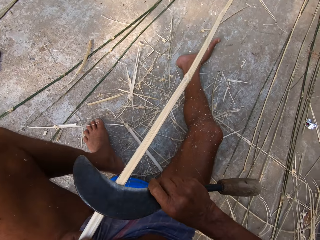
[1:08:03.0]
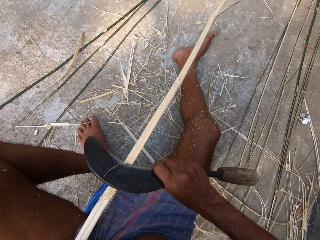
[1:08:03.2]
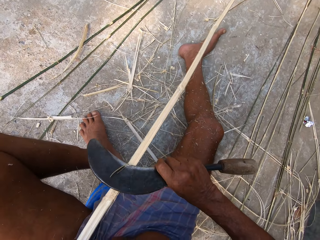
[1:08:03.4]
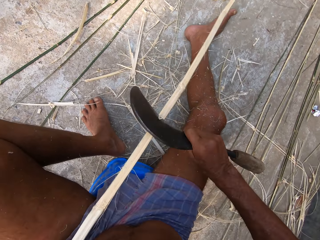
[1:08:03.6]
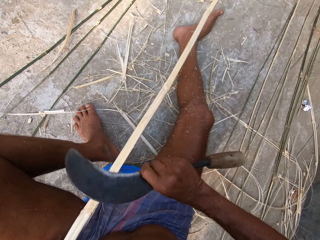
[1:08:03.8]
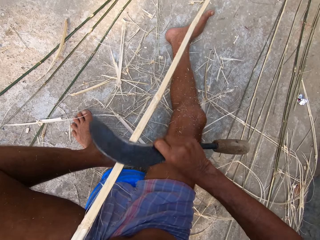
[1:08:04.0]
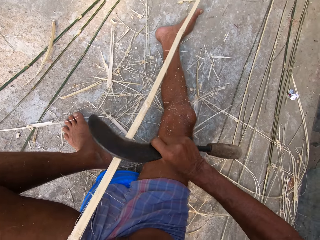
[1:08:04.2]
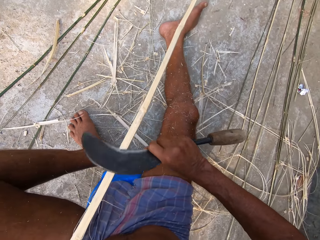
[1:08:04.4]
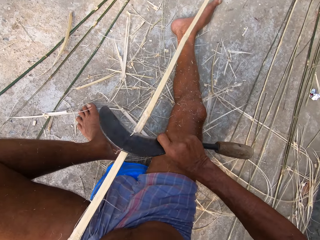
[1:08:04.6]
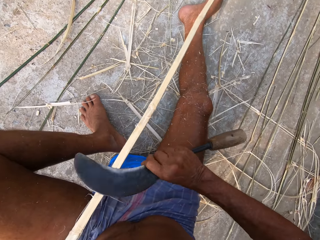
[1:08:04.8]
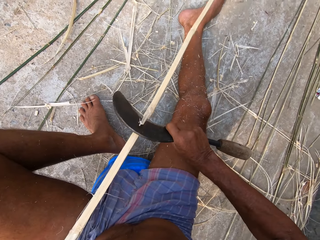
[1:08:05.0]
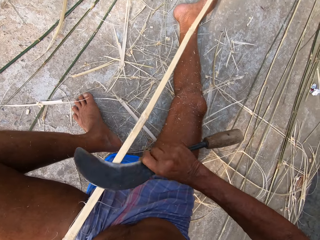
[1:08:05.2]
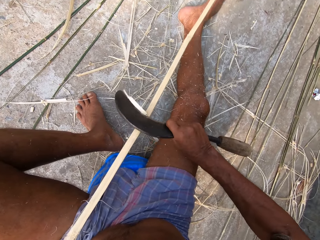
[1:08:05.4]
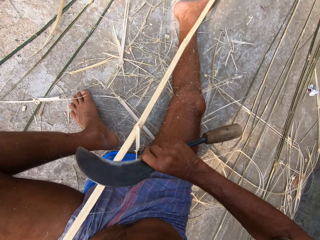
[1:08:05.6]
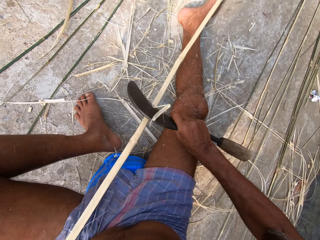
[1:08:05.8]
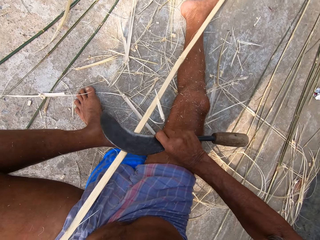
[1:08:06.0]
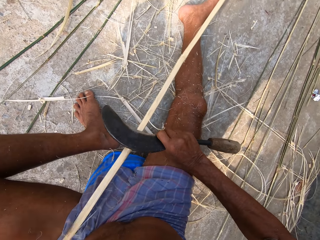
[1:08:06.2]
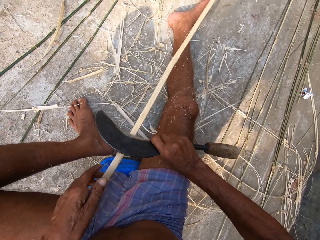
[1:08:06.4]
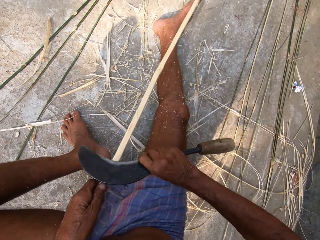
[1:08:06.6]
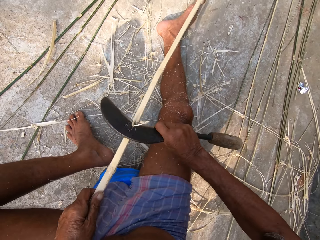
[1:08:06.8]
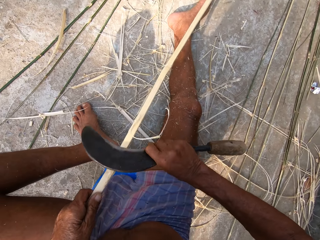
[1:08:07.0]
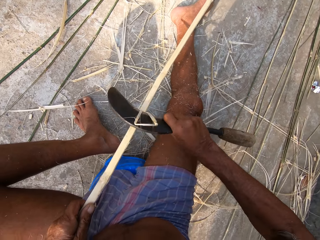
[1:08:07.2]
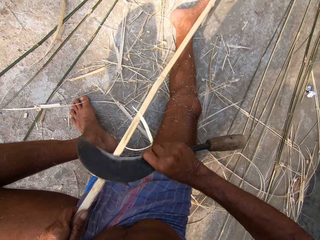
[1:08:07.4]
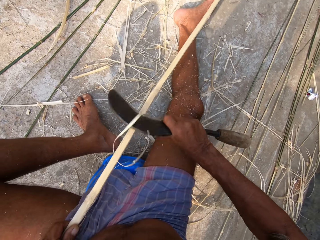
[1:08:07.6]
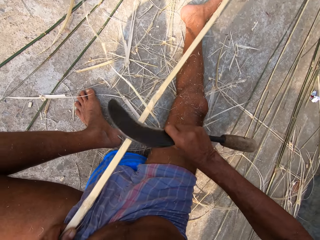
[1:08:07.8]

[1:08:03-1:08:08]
The camera wearer slices the bamboo strip in his left hand with the sickle in his right hand. He sharpens the stem.

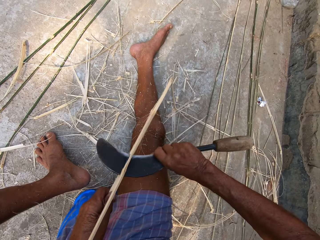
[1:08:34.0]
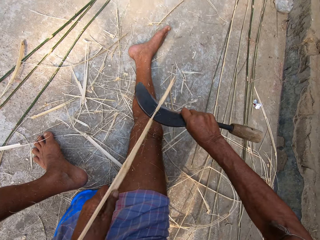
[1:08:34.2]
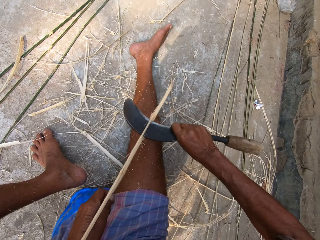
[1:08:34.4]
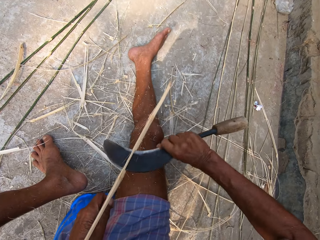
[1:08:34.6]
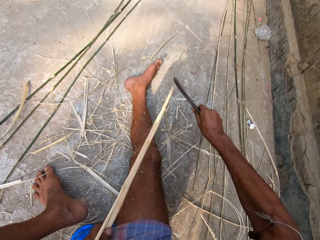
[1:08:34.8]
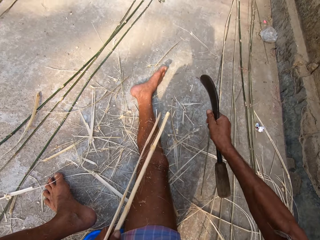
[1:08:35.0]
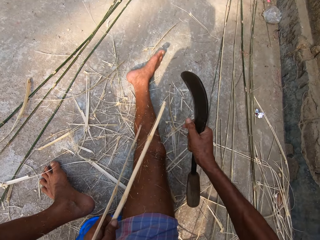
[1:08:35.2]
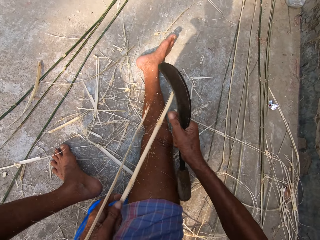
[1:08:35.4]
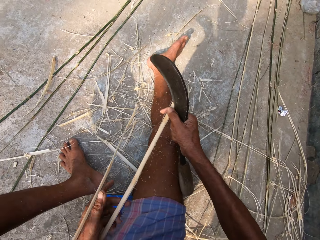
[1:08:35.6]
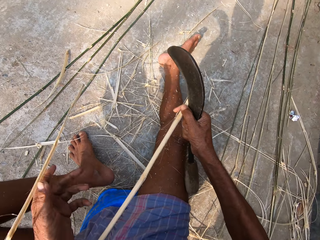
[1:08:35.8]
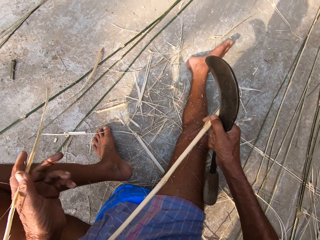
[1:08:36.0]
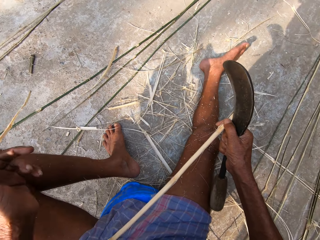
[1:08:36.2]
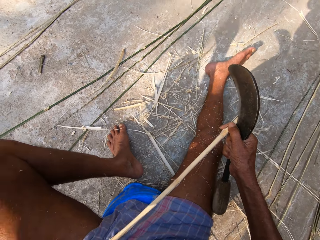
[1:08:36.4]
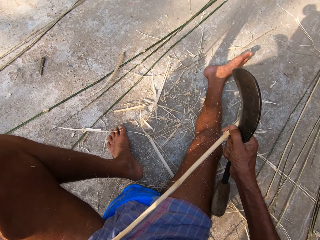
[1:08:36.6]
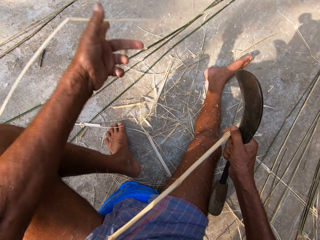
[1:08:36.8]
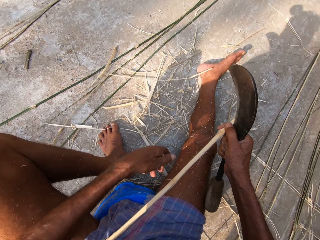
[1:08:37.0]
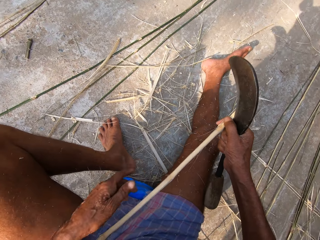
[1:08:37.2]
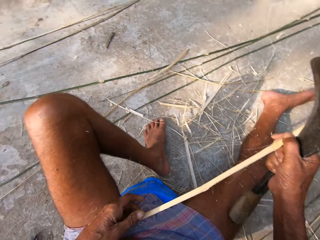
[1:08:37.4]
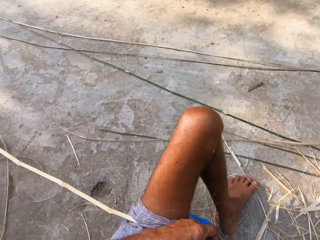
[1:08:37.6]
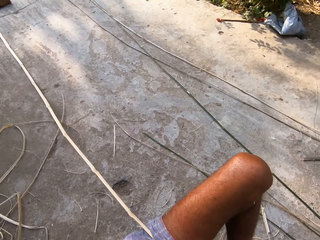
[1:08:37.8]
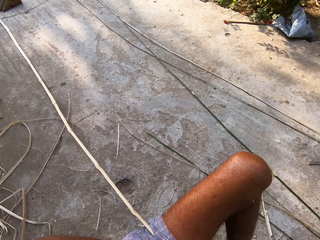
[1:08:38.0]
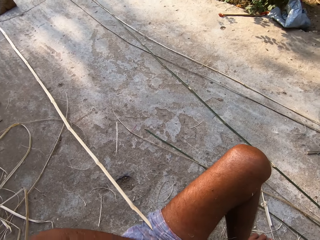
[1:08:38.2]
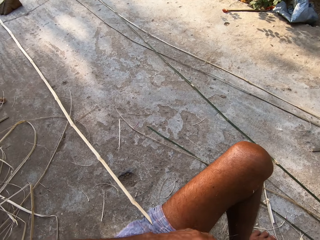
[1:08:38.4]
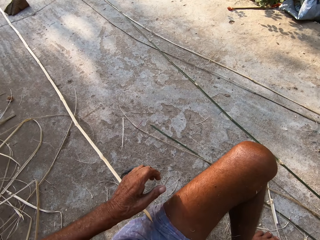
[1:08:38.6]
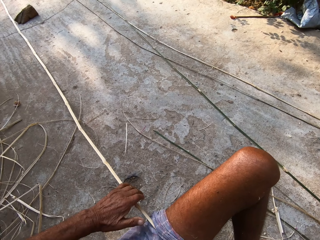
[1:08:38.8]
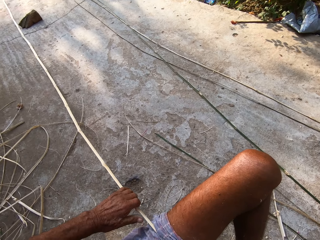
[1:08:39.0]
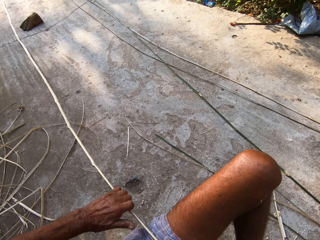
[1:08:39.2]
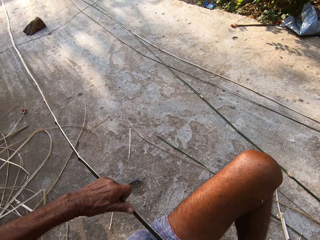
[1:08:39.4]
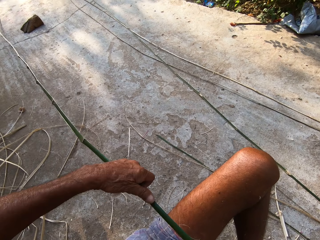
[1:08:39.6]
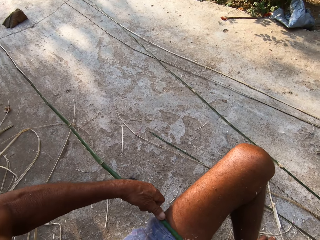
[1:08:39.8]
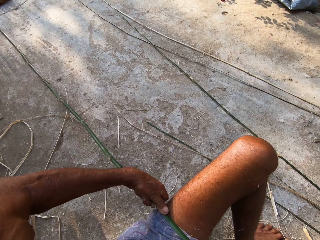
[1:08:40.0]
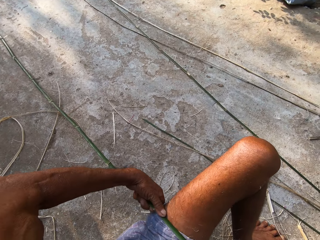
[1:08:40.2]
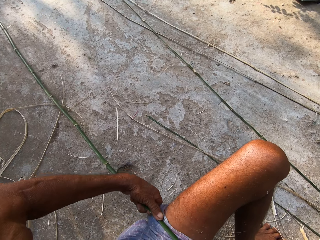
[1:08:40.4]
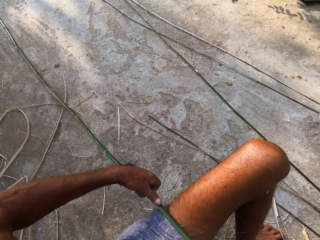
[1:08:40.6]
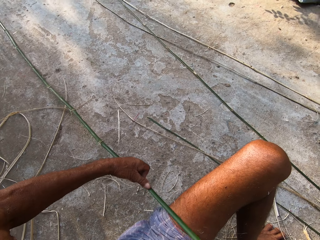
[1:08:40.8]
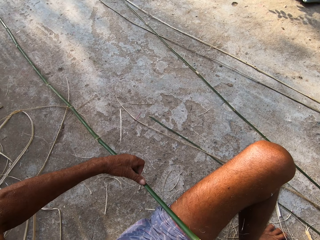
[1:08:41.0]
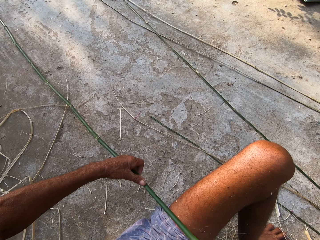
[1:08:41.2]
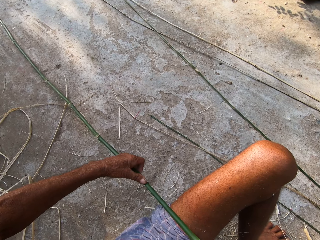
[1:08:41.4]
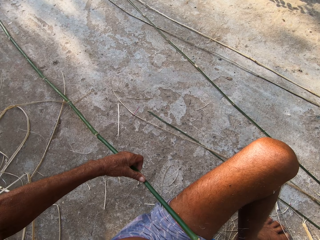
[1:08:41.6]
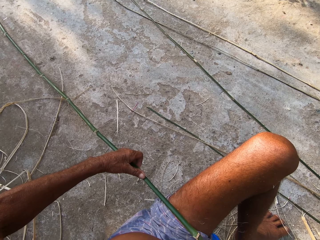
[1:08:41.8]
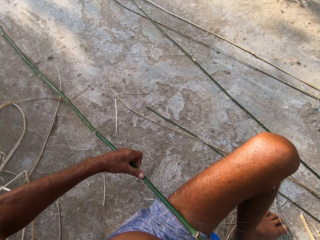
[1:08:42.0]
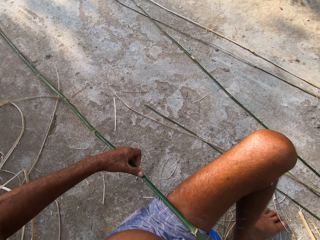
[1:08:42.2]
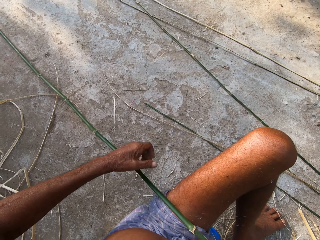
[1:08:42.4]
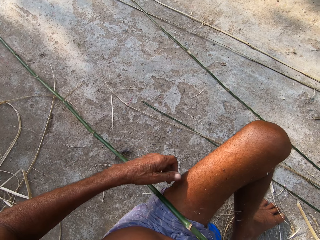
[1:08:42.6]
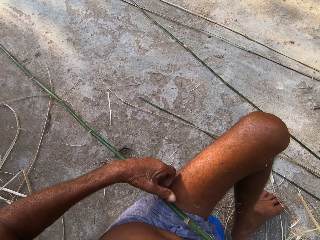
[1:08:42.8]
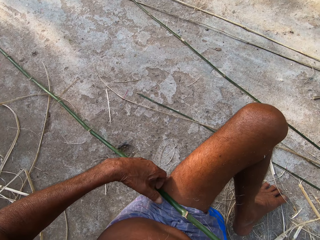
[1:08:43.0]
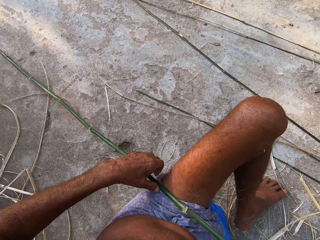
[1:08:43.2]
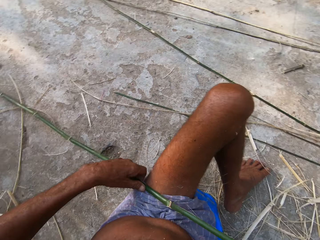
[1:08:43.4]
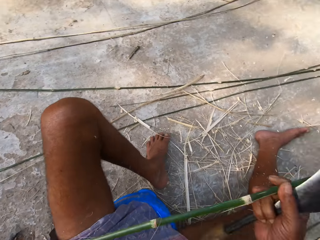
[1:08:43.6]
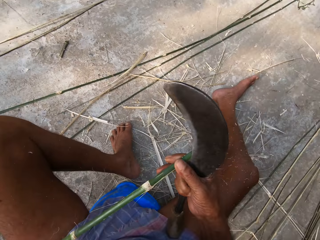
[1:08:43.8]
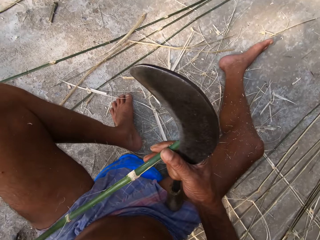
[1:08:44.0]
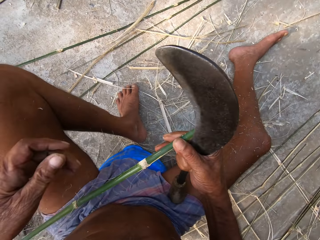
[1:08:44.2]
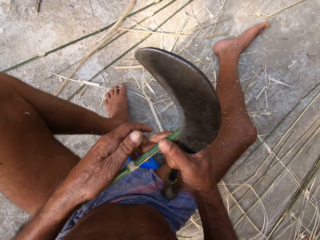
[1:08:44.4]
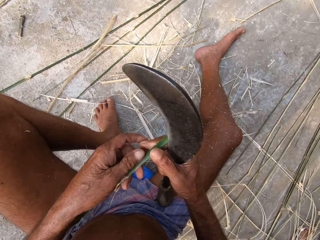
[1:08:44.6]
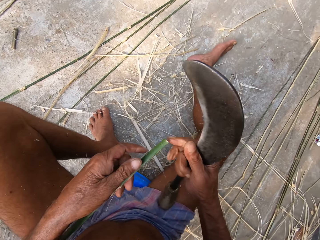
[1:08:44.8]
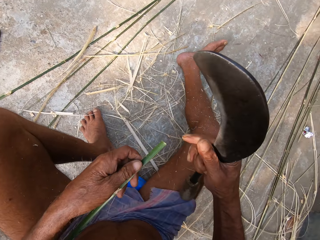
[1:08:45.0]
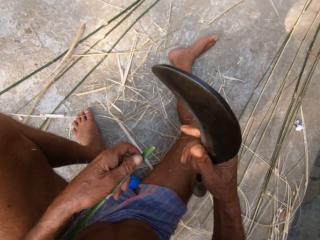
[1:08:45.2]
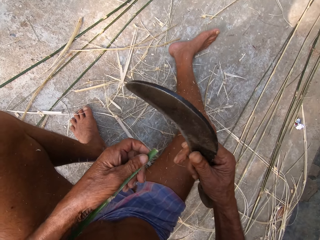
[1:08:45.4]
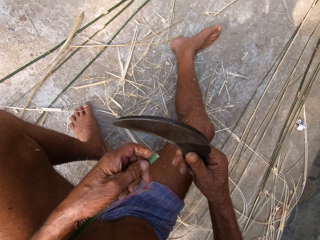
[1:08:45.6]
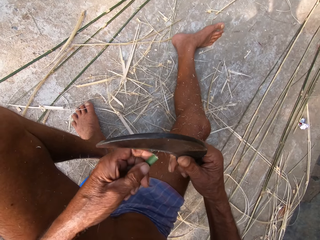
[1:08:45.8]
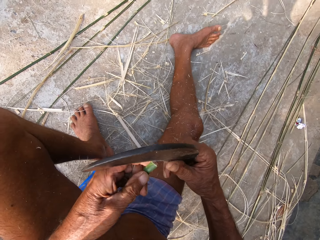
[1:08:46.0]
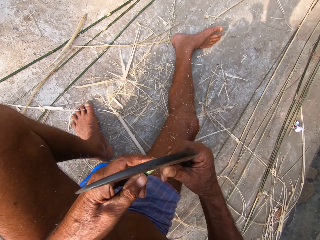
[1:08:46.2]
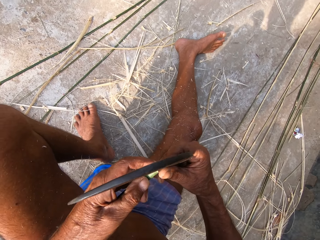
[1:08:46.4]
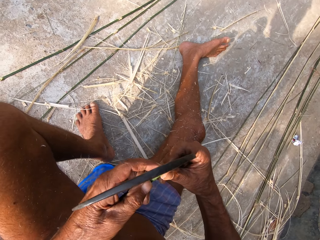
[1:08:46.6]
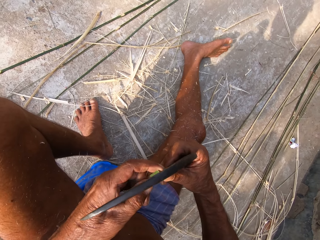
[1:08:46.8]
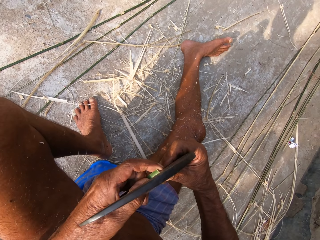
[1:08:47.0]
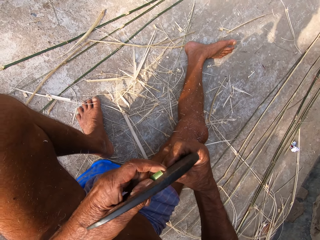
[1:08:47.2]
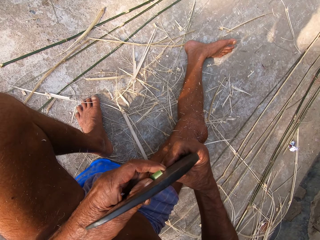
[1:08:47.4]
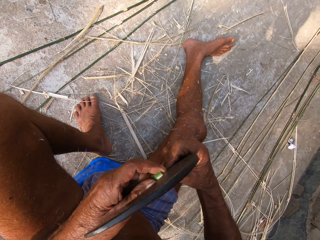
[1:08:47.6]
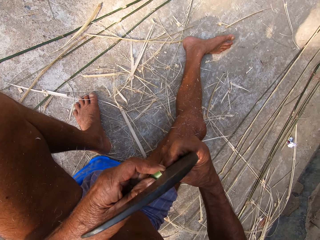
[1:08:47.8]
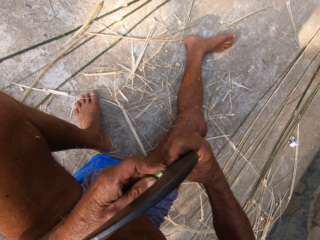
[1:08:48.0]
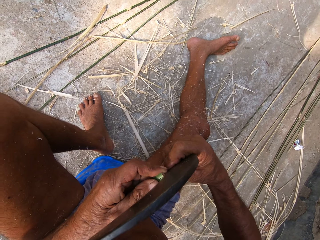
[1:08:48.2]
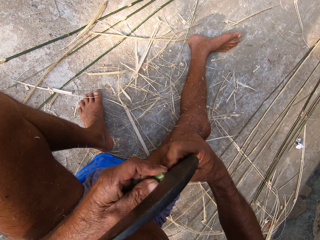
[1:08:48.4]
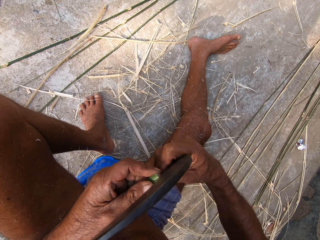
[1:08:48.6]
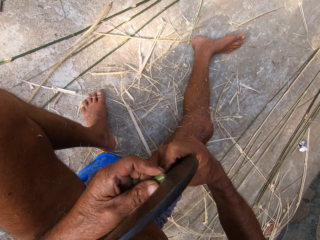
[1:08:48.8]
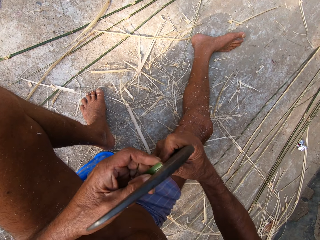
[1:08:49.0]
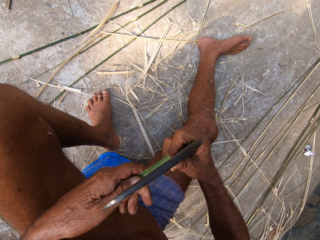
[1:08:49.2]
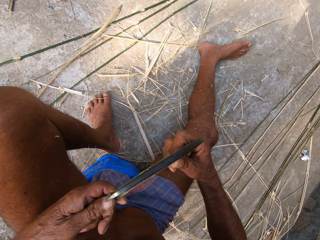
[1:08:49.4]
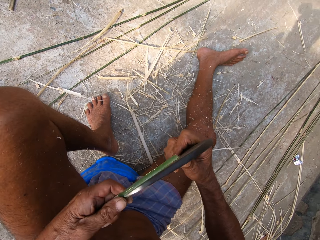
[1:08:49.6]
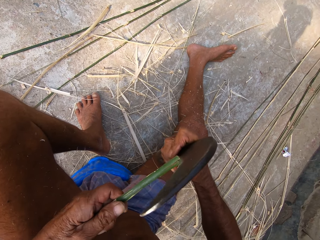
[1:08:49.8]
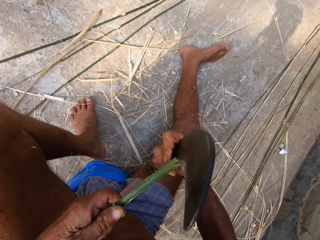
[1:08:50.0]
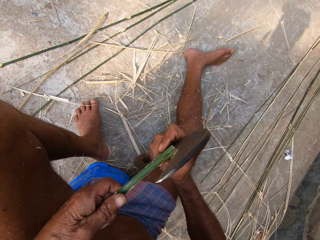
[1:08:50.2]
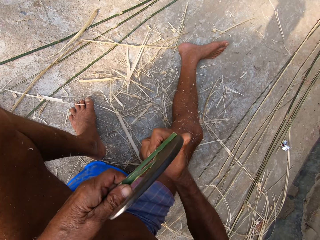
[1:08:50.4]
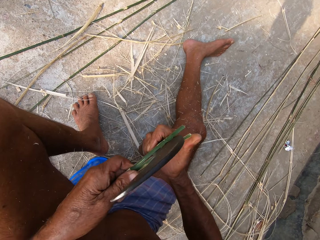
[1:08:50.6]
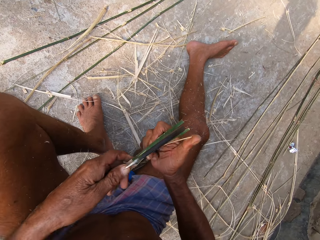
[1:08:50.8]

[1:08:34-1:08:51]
The camera wearer holds the bamboo strip in his left hand with his right hand. He throws the piece of stem. He drops the bamboo strip in his left hand on the floor. He holds the bamboo strip in his right hand with his left hand. He holds the bamboo strip on his left leg with his left hand. He turns the stem. He slices the bamboo strip in his left hand with the sickle in his right hand. He pierces the stem with the sickle.
